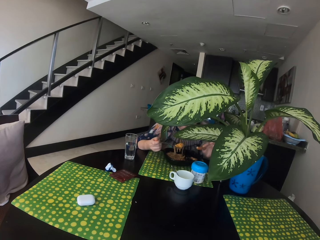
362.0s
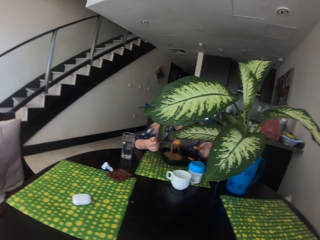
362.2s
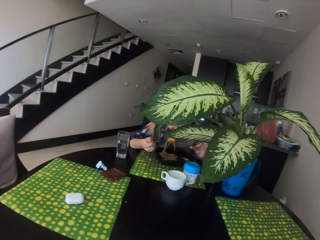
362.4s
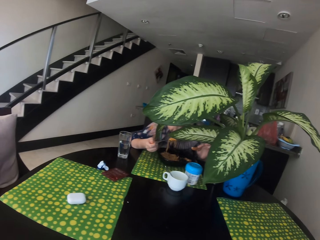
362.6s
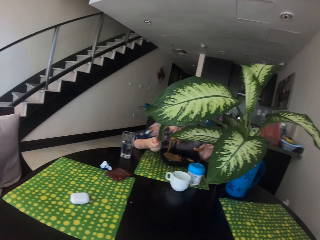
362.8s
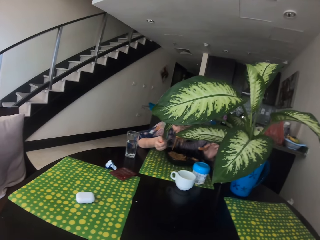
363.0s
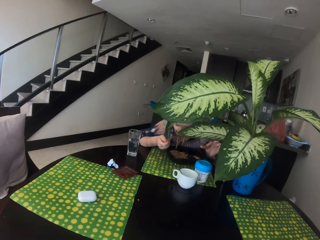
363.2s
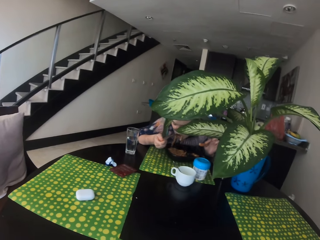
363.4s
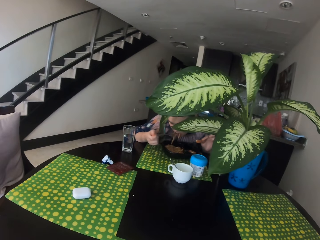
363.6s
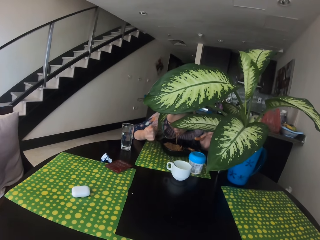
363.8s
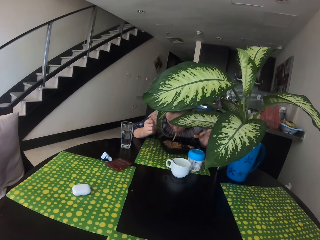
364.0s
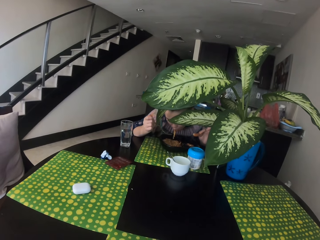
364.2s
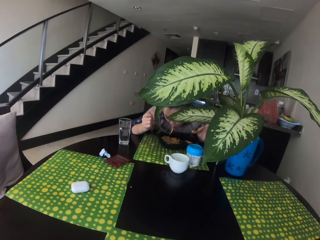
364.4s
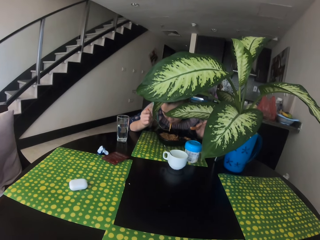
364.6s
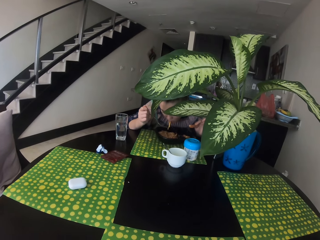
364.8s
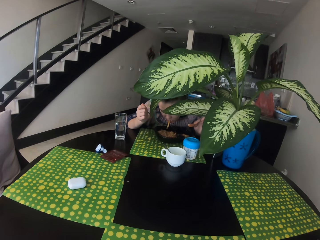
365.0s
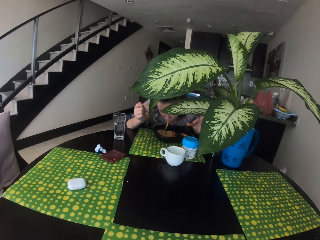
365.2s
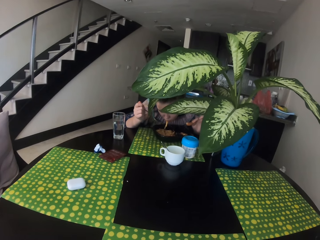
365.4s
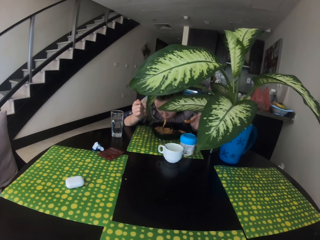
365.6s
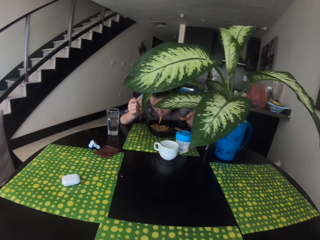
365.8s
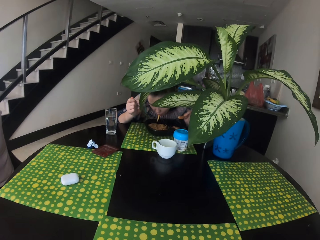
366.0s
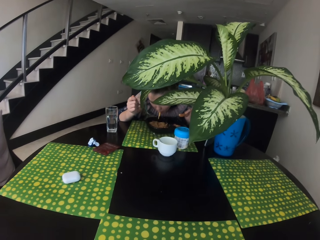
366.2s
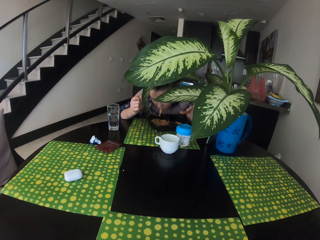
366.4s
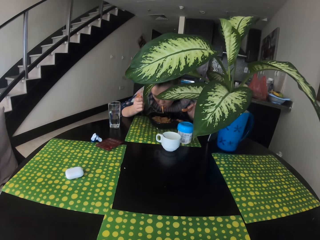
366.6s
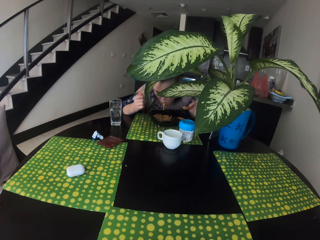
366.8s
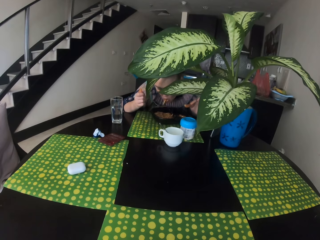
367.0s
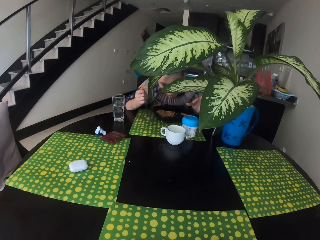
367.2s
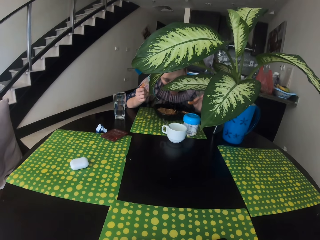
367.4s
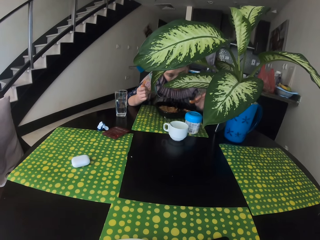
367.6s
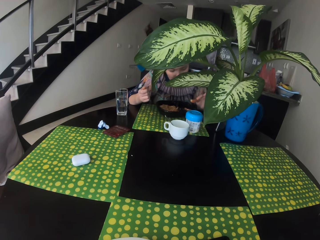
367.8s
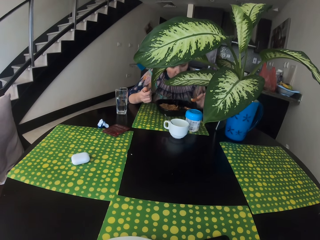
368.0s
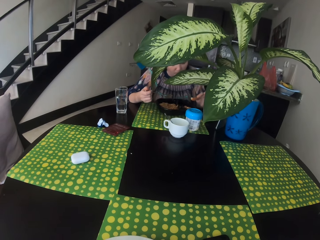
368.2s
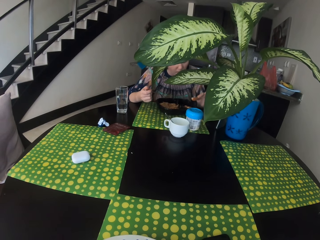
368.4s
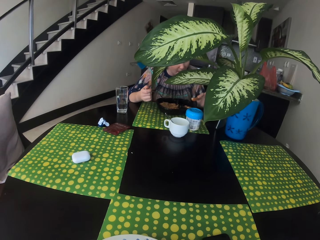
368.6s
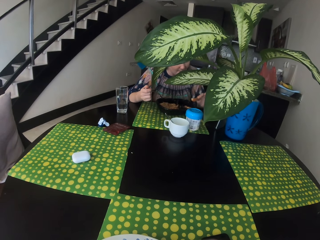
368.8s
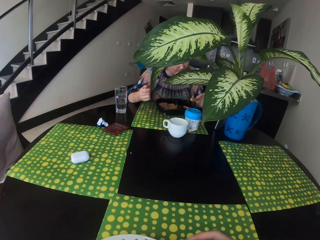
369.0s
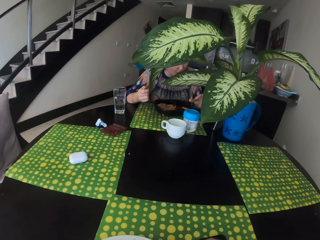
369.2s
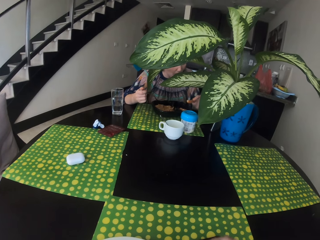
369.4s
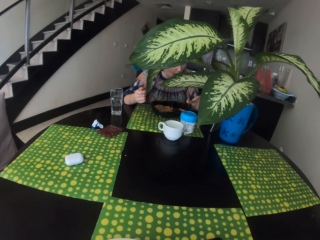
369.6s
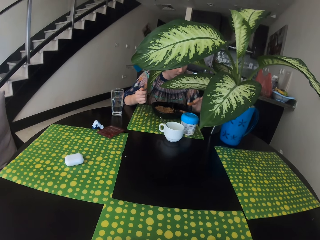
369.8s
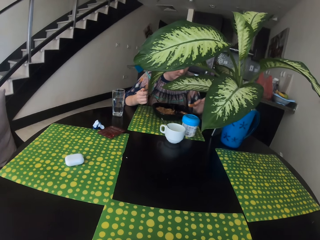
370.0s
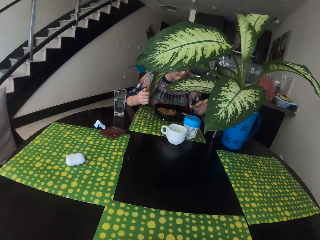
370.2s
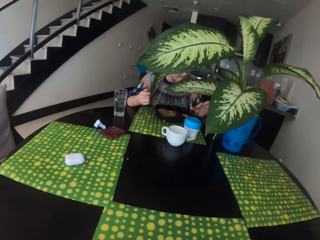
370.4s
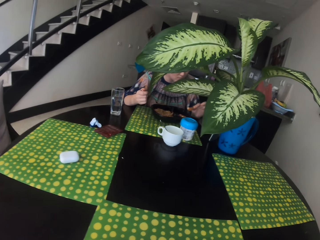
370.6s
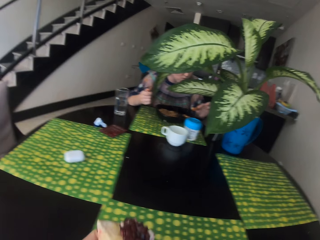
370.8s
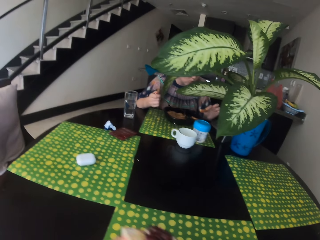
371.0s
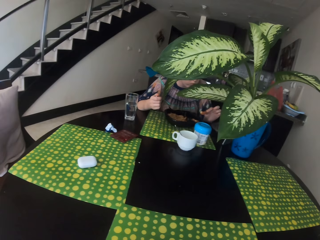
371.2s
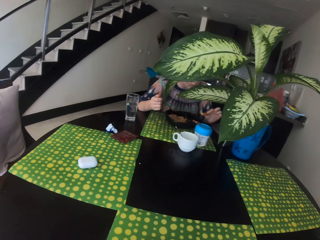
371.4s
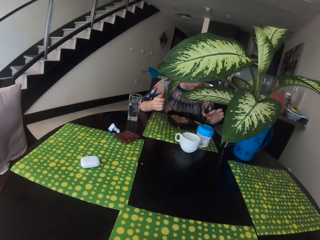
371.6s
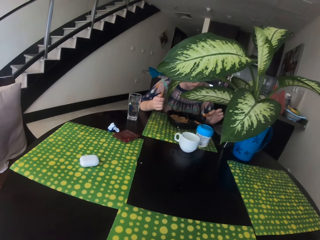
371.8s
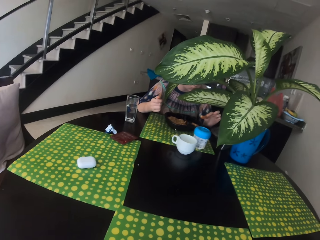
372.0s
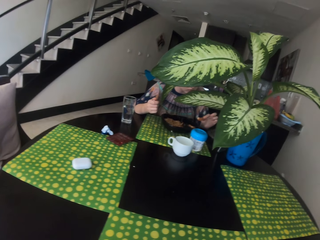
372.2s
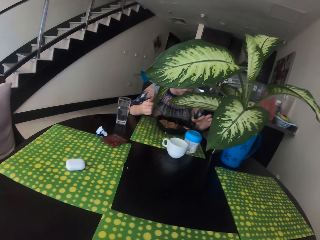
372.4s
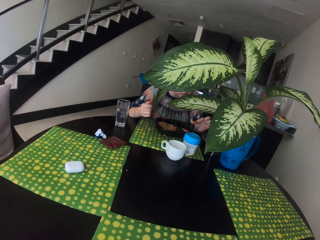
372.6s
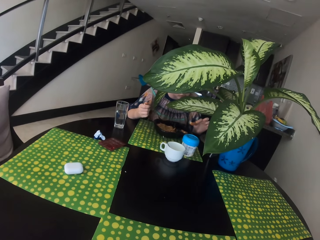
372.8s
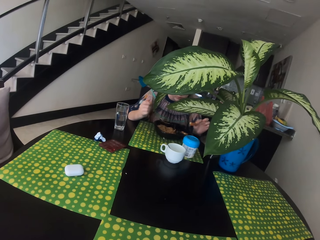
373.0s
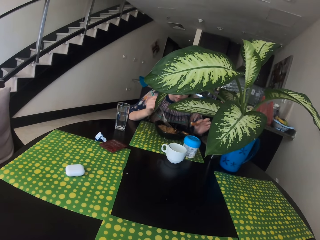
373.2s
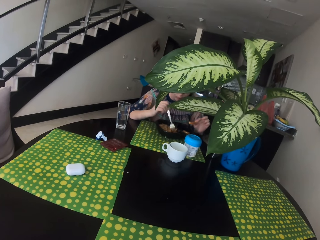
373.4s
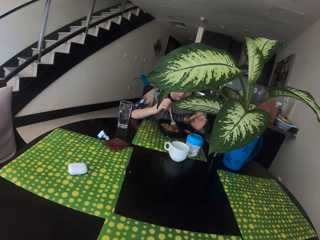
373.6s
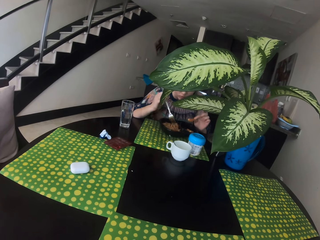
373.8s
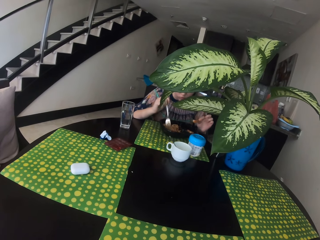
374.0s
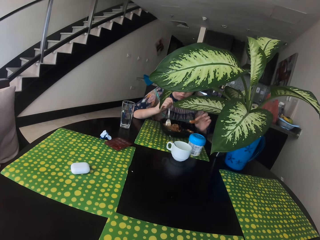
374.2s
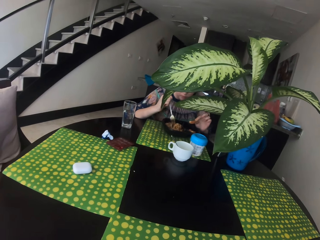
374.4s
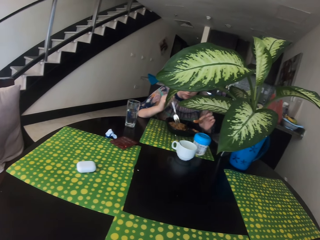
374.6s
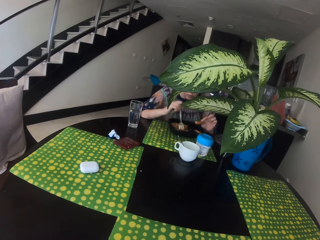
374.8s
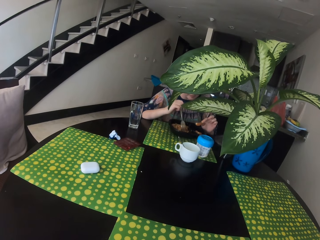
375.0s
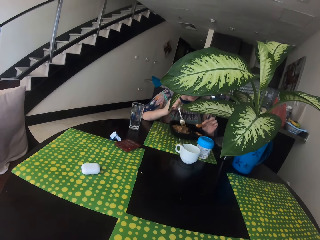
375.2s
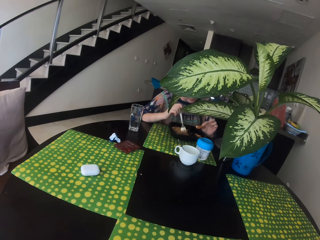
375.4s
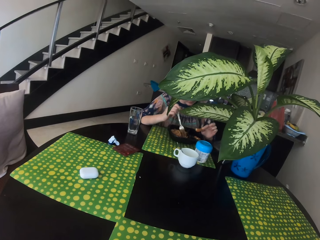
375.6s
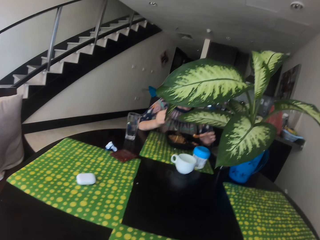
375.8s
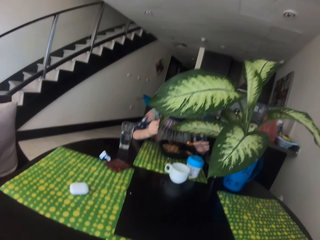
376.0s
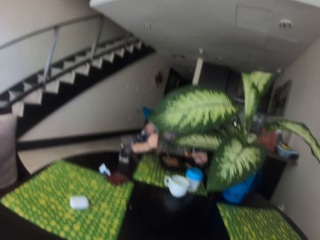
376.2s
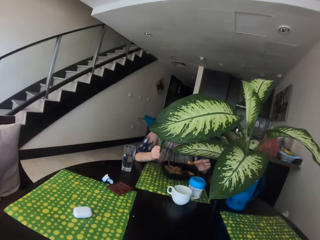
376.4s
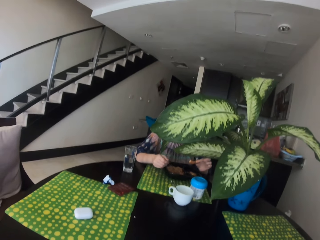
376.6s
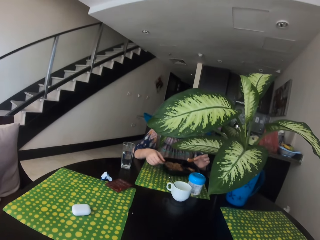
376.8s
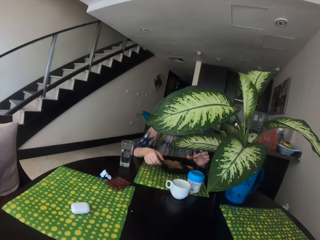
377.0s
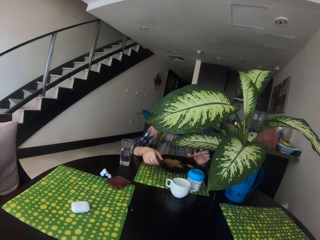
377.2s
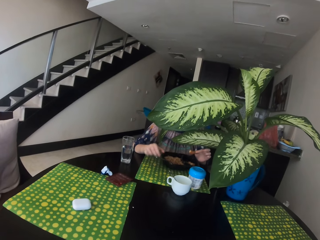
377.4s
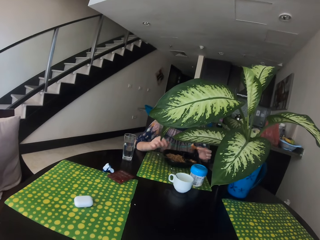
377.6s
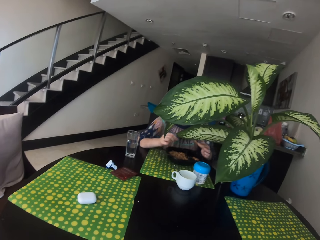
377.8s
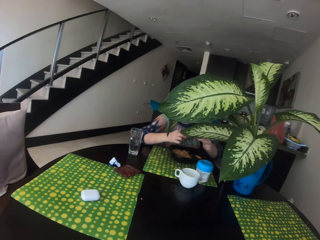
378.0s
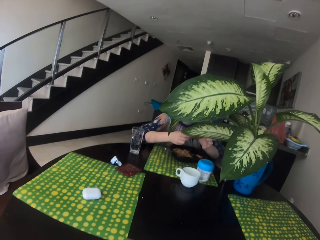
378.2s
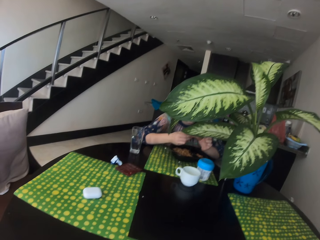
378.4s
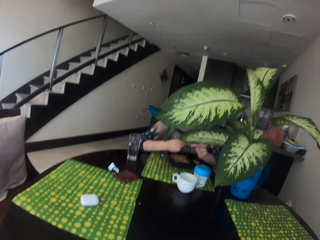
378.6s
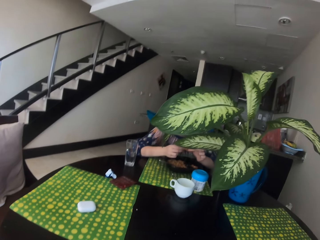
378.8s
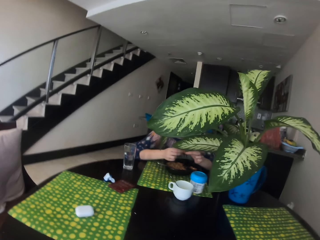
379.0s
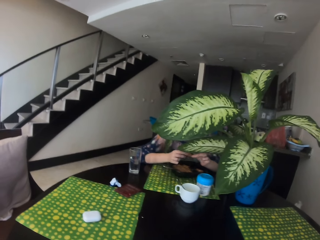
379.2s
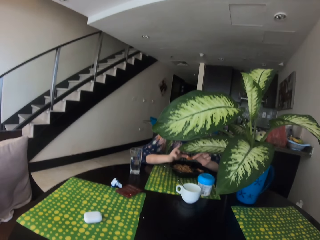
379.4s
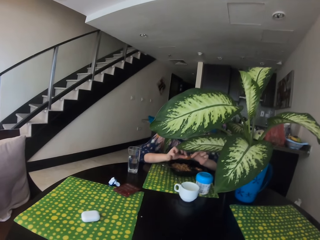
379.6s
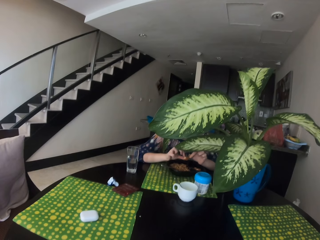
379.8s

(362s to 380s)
A woman eats. The camera wearer stares at the woman. They talk on the phone.

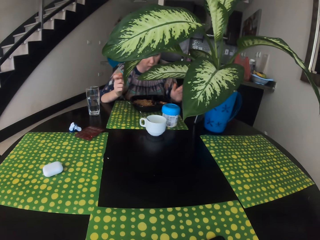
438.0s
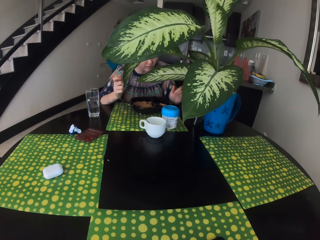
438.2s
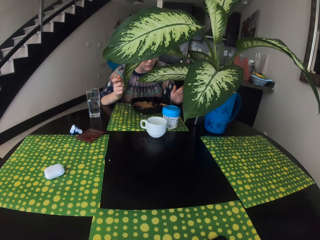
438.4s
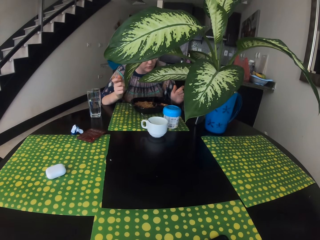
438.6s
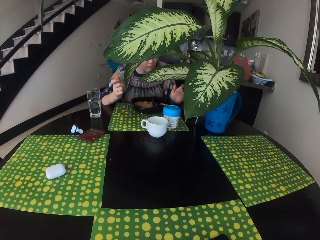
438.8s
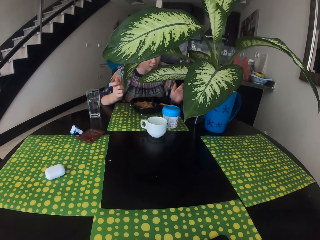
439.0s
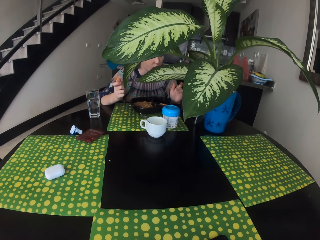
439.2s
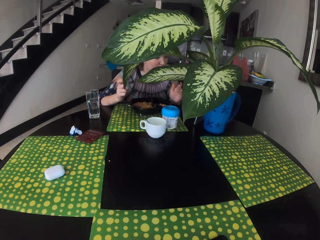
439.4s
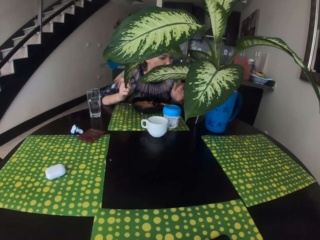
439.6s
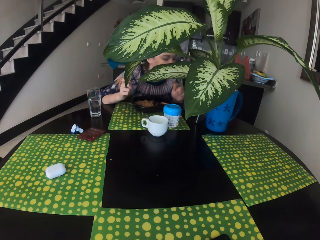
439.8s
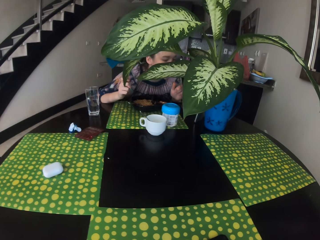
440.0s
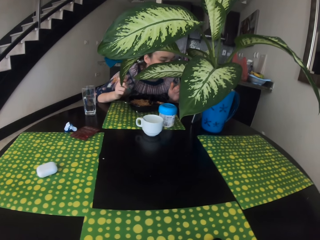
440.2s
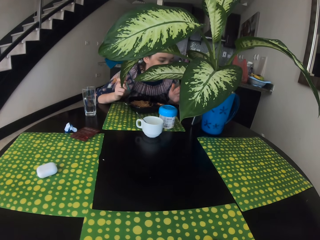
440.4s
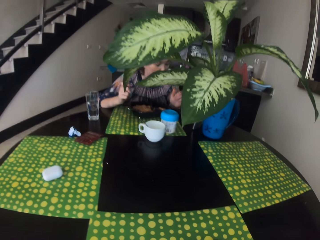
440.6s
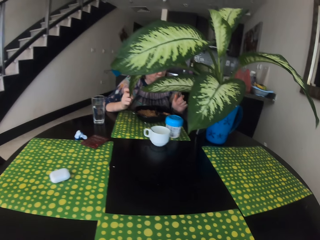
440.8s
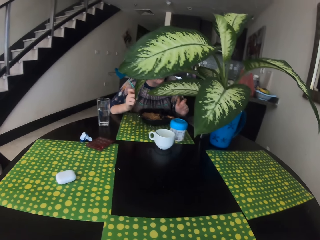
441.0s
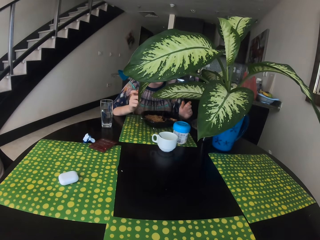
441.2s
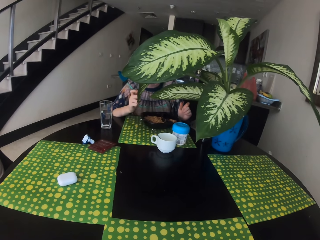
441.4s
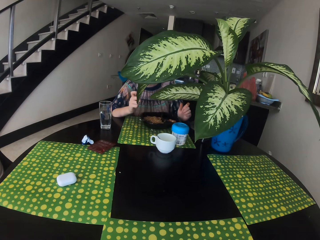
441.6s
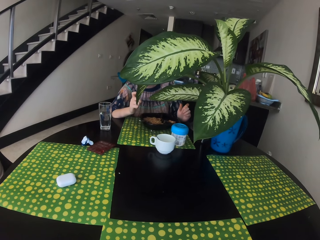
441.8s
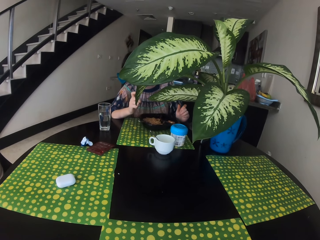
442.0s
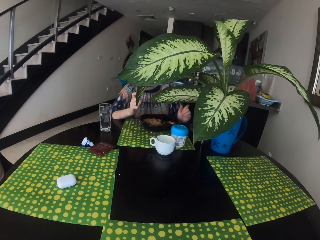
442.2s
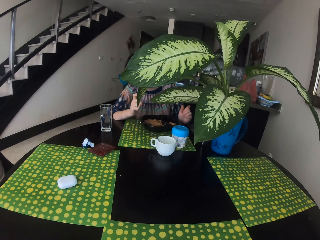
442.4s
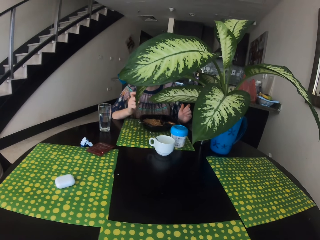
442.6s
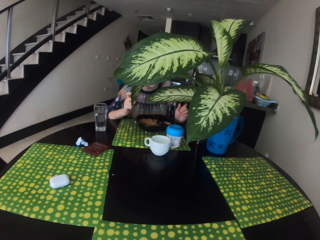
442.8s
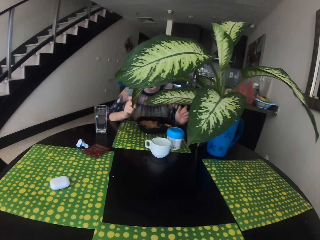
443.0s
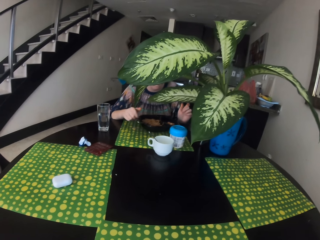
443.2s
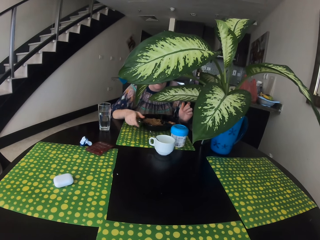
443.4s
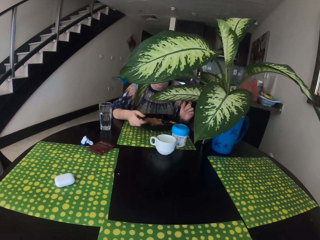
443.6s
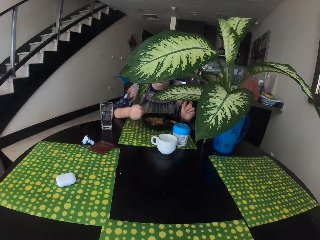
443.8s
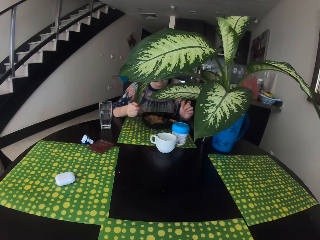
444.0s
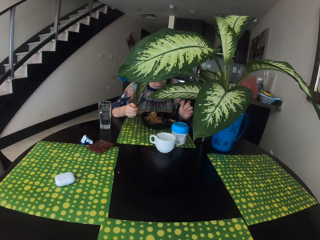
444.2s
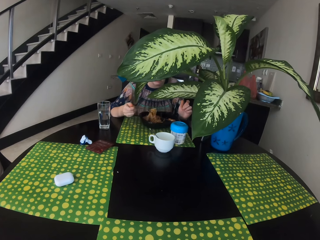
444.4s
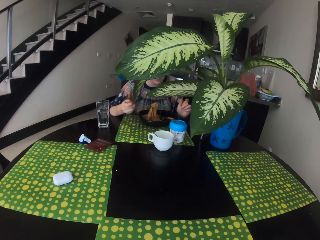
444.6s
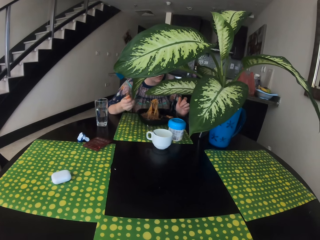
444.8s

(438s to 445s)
The camera wearer stares at a woman.
